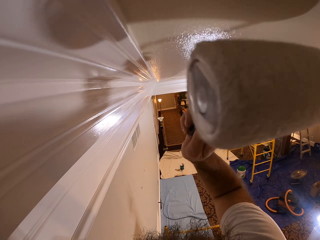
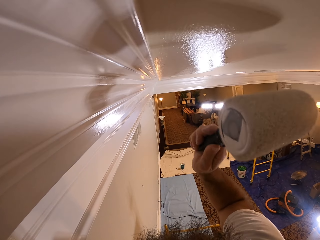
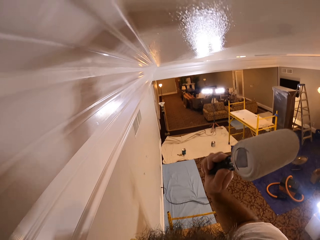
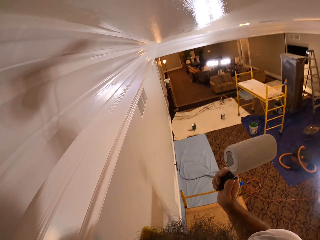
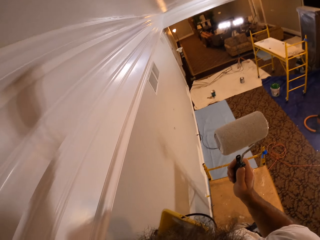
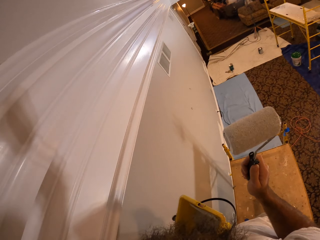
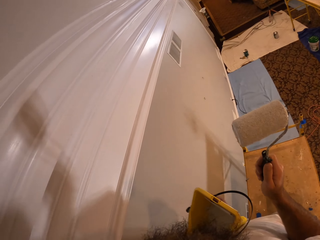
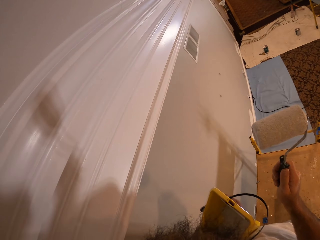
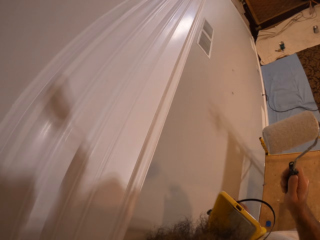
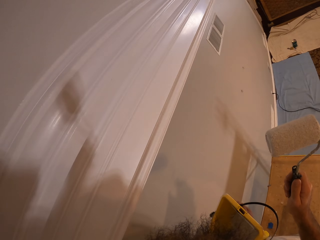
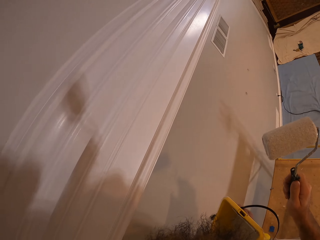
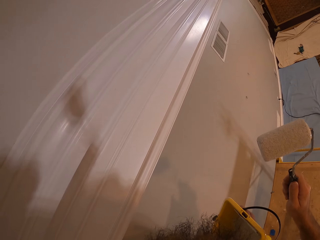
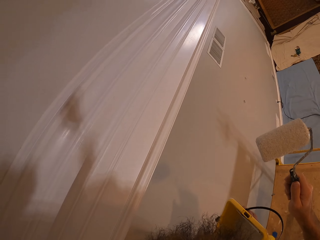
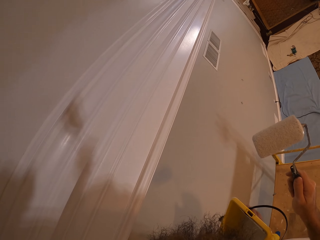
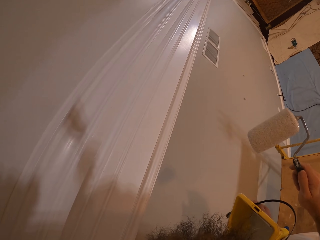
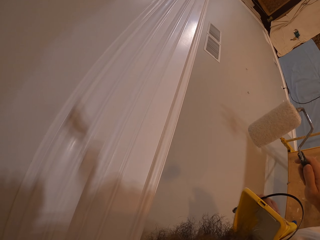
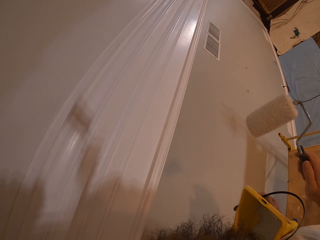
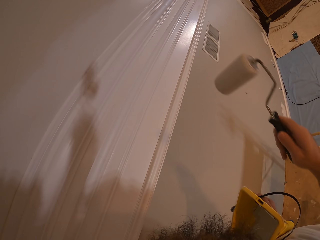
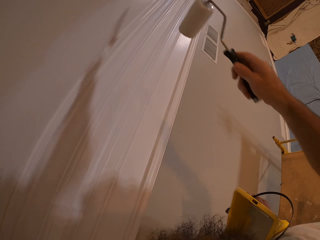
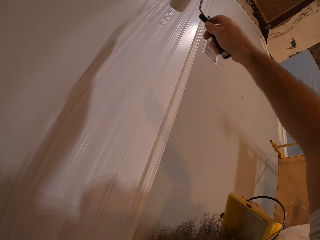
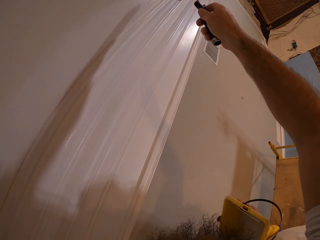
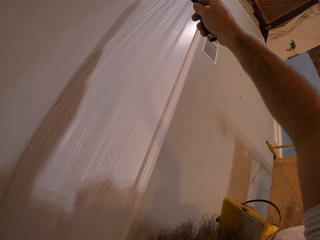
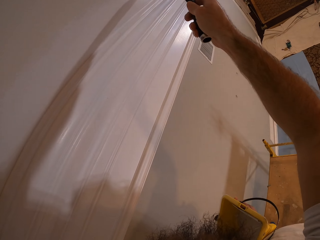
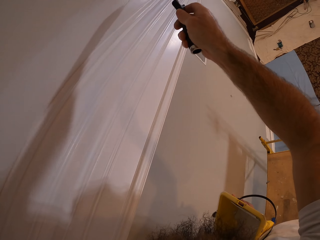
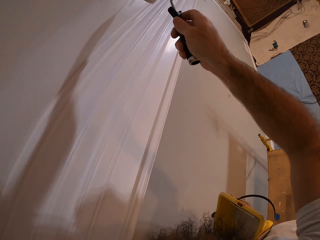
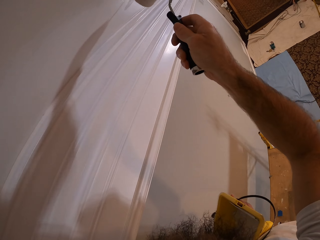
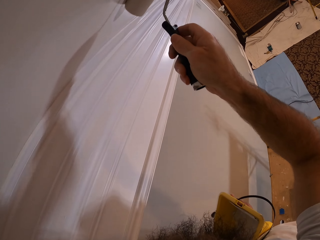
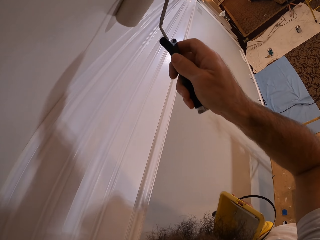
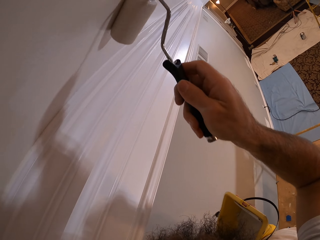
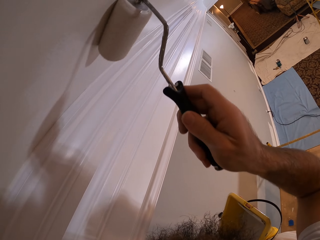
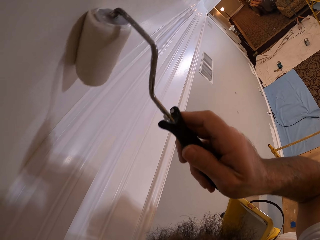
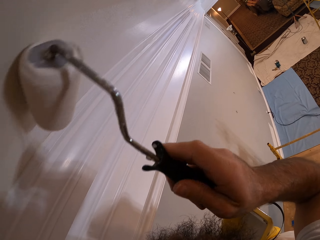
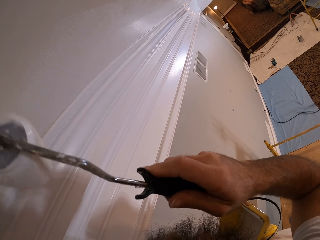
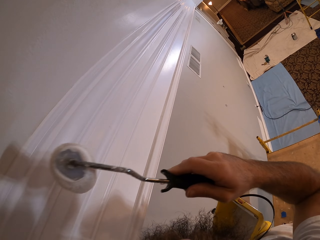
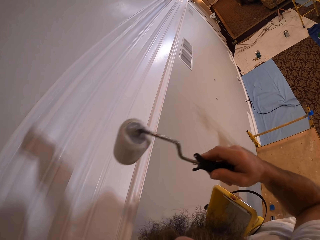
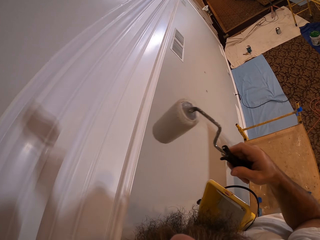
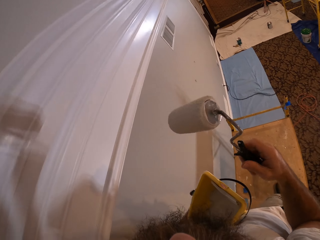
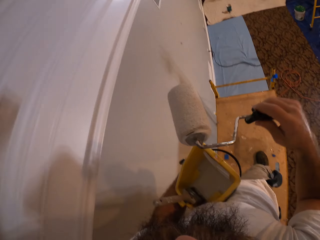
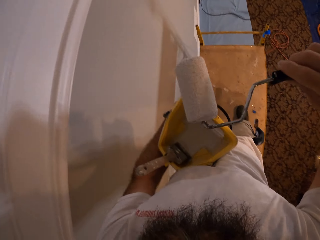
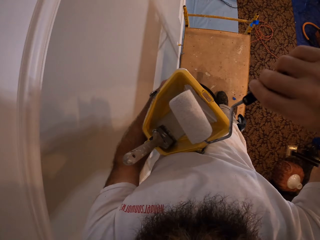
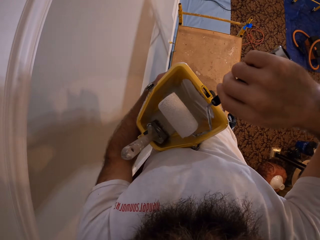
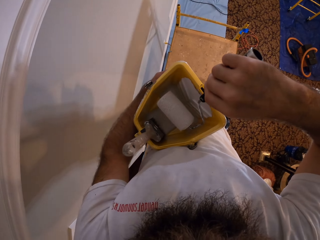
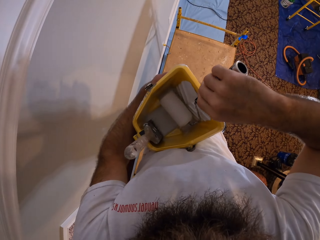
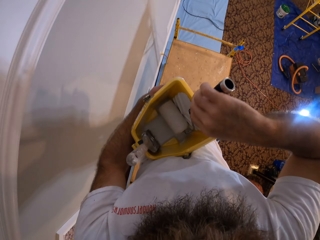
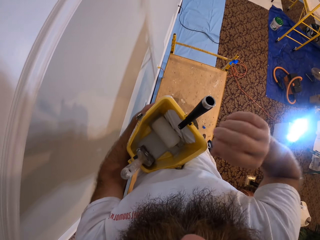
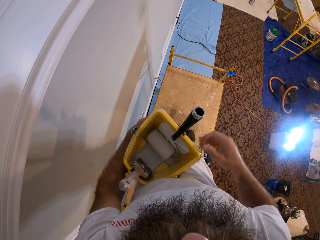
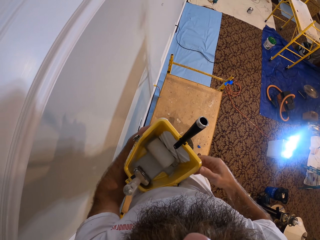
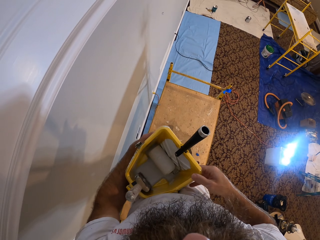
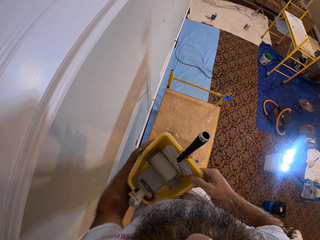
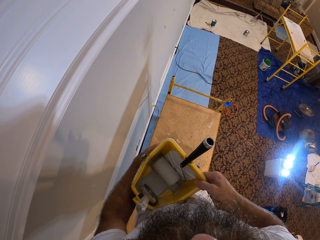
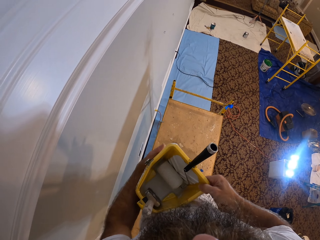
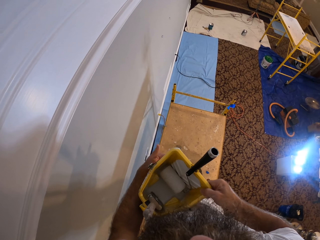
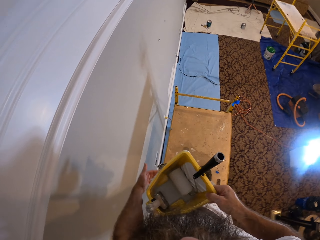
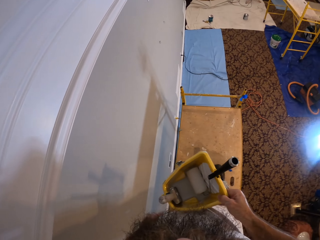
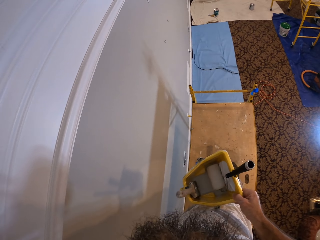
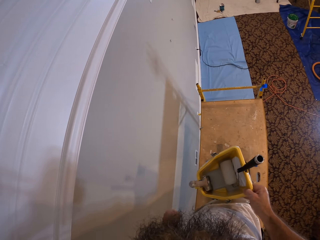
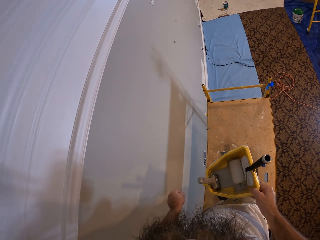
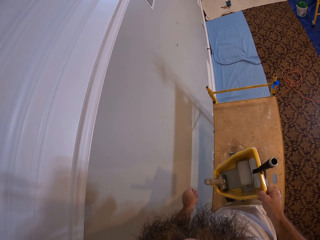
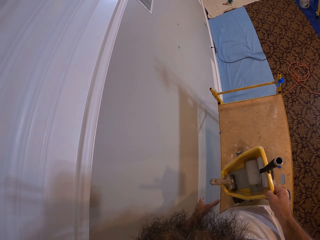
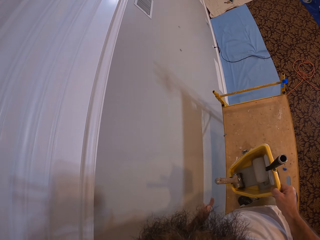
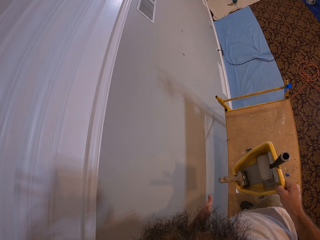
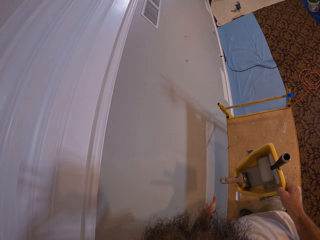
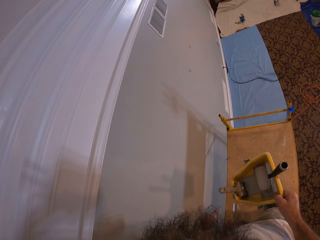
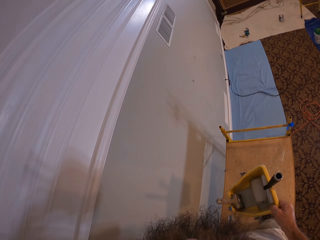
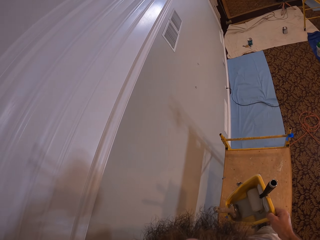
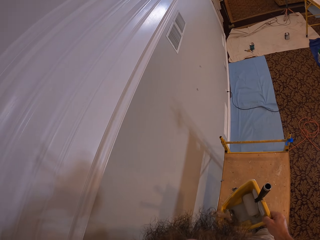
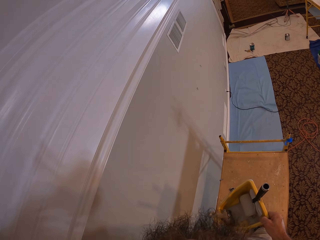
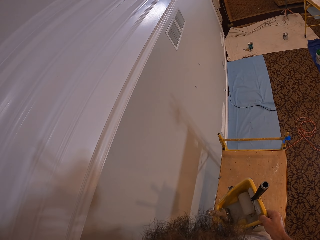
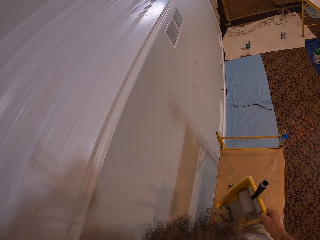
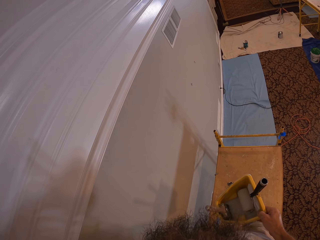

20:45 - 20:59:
The camera wearer looks at the ceiling. He paints the ceiling with the paint roller in his right hand. He dips the paint roller in the paint. He drops the paint roller inside the paint bowl with his right hand. He holds the paint bowl with his right hand. He looks around the room.

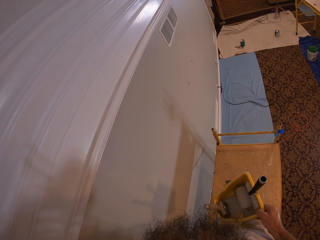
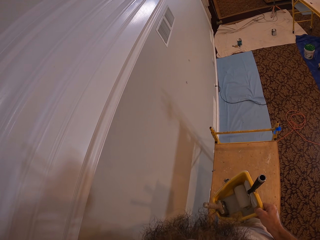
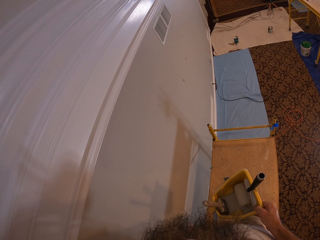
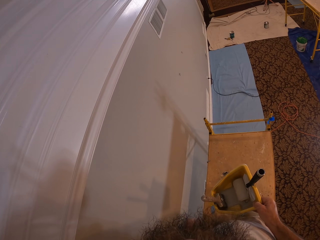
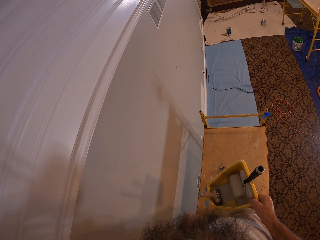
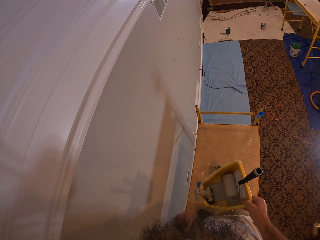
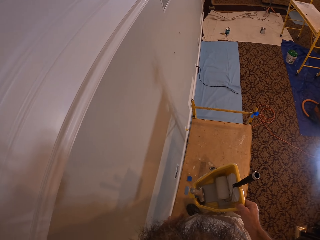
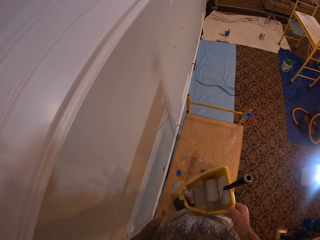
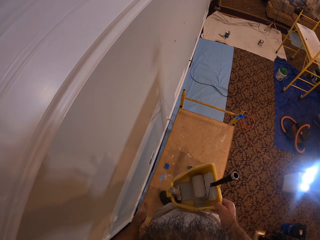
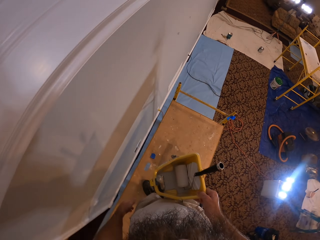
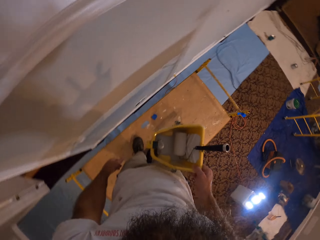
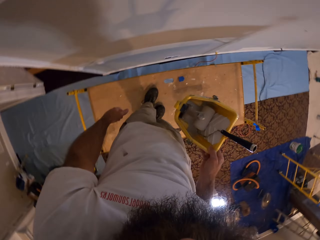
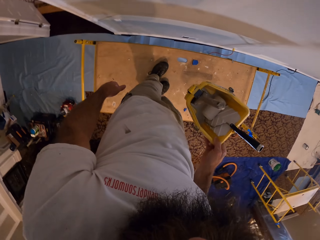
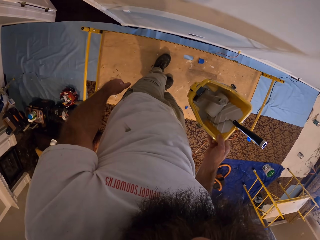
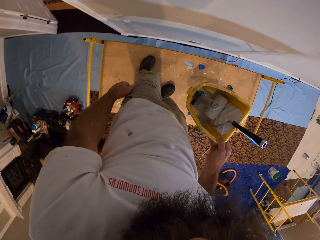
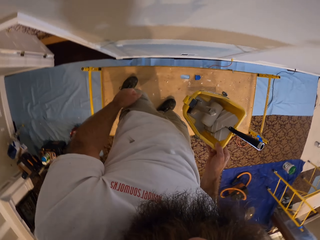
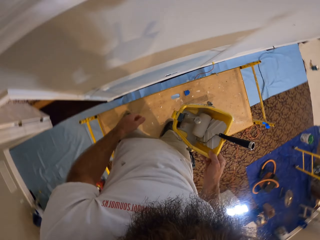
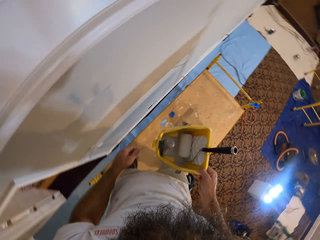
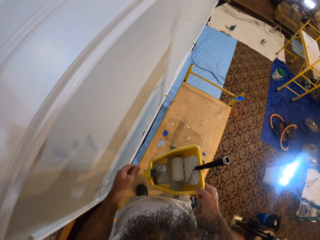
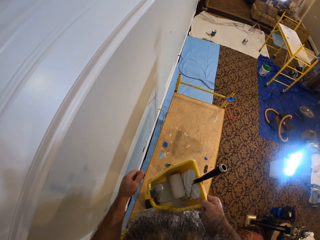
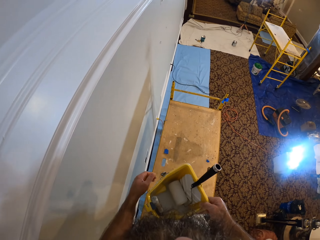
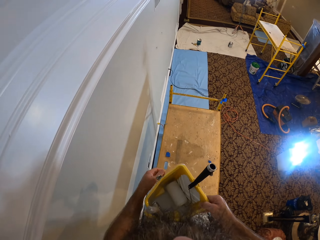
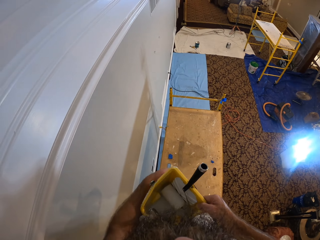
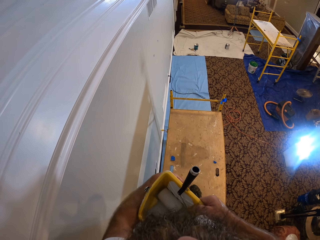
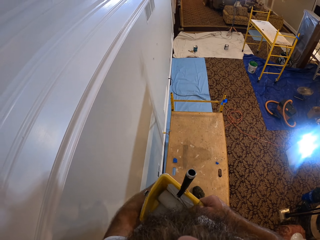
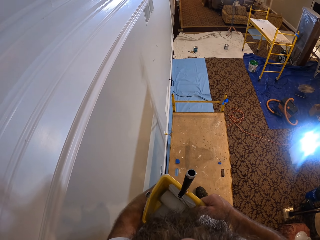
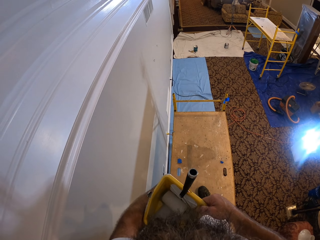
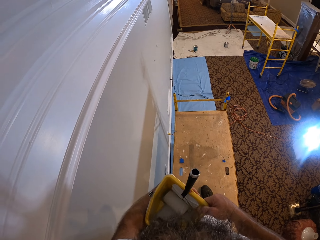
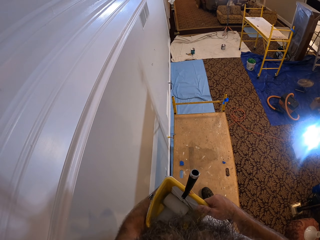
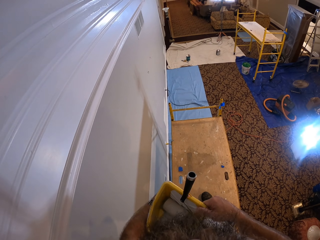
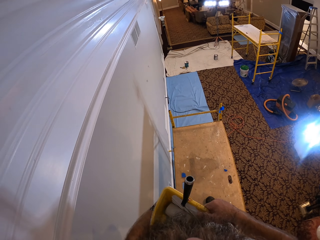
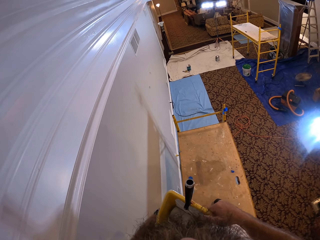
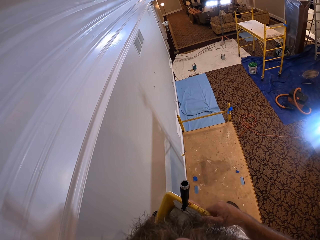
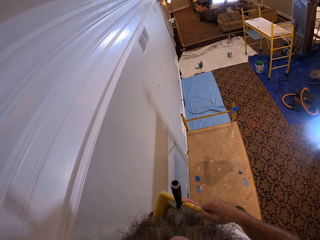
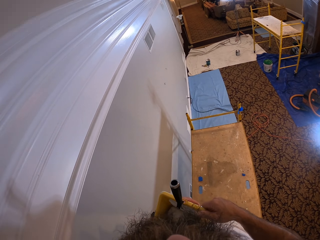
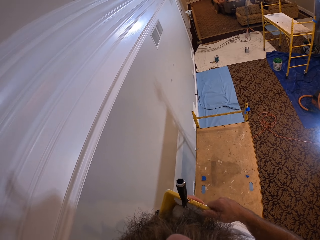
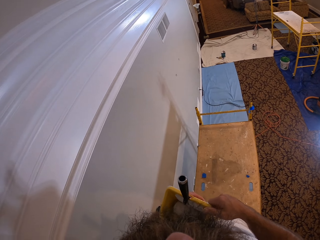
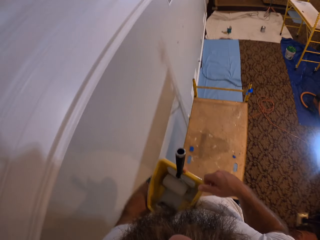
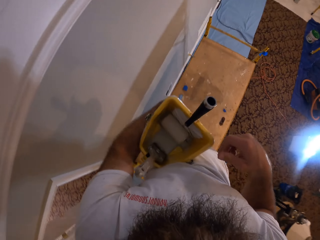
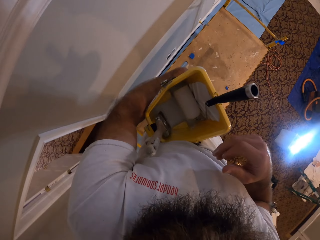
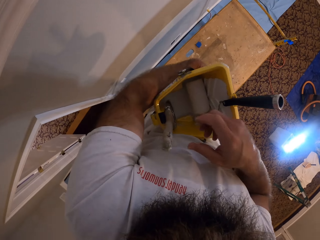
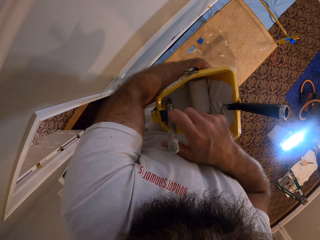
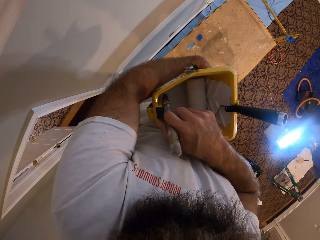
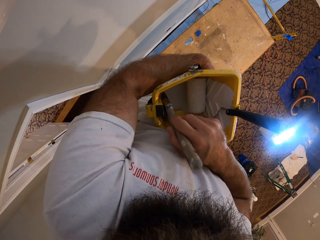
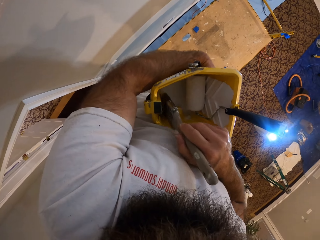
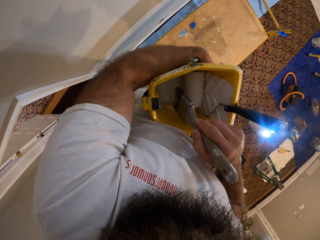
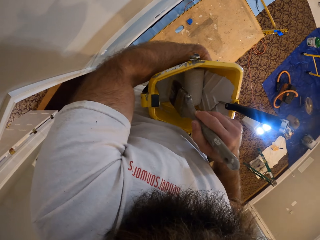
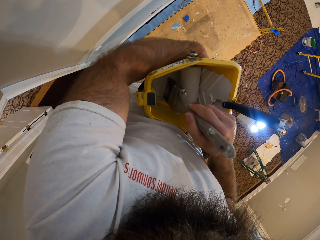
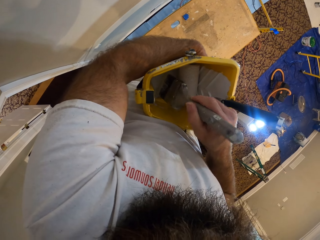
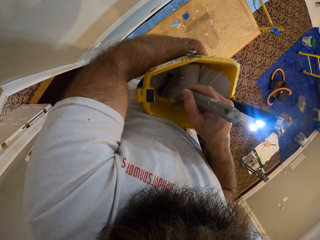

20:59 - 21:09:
The camera wearer wraps his left arm around the paint bowl. He takes paint from the paint bowl with the paintbrush in his right hand.
